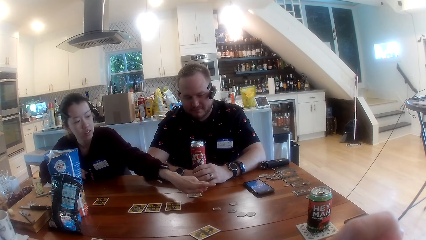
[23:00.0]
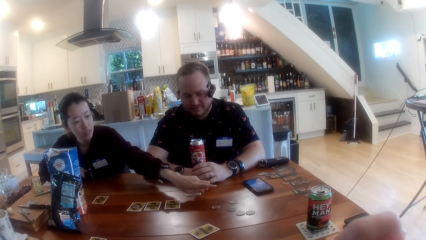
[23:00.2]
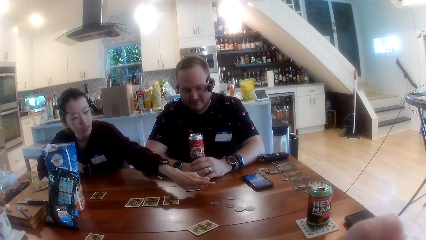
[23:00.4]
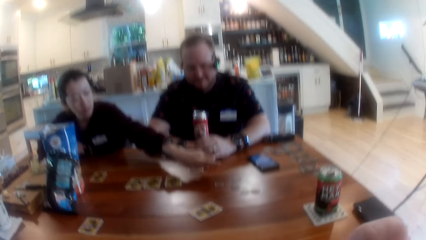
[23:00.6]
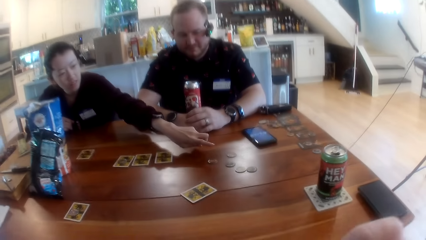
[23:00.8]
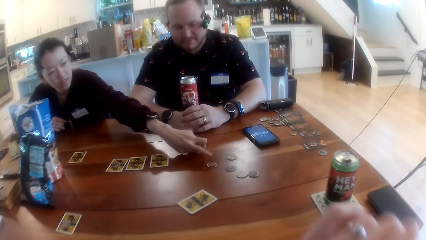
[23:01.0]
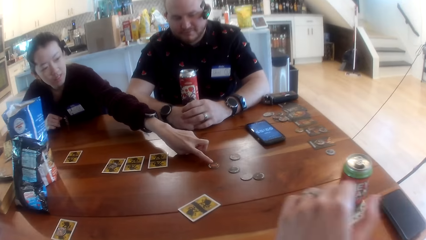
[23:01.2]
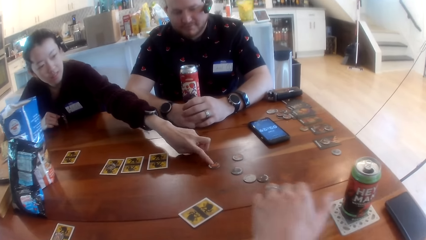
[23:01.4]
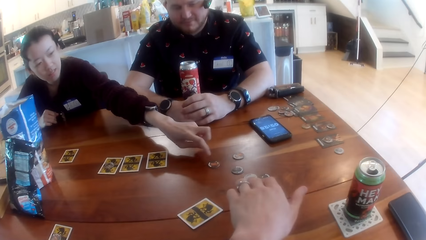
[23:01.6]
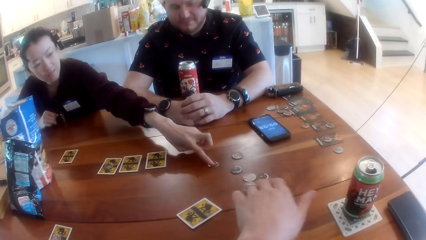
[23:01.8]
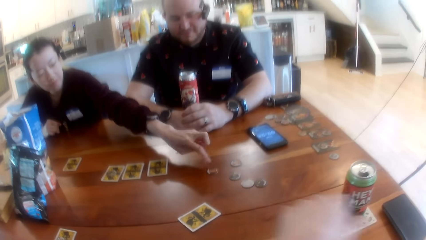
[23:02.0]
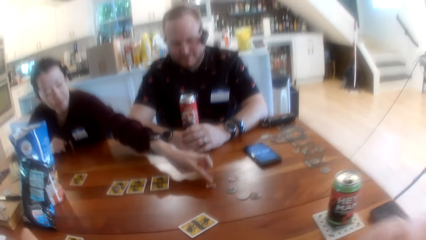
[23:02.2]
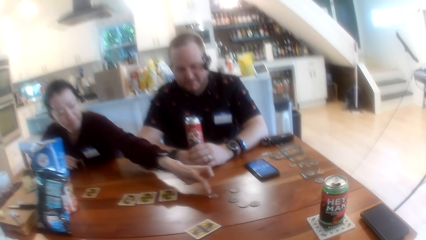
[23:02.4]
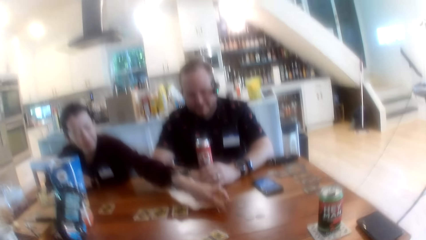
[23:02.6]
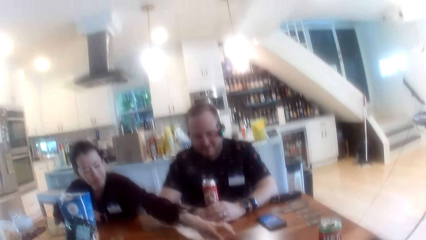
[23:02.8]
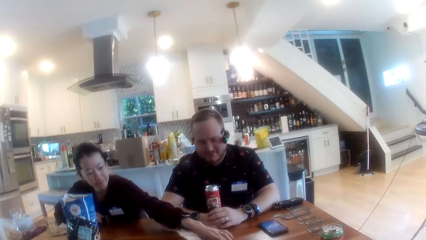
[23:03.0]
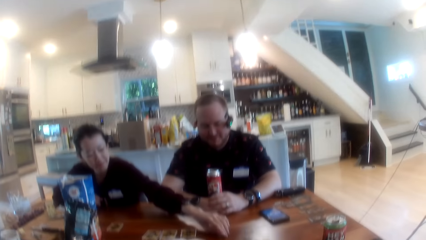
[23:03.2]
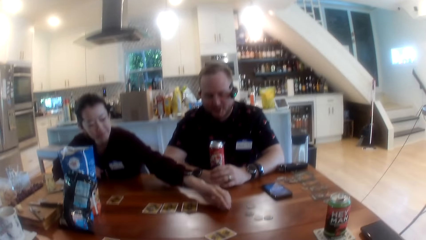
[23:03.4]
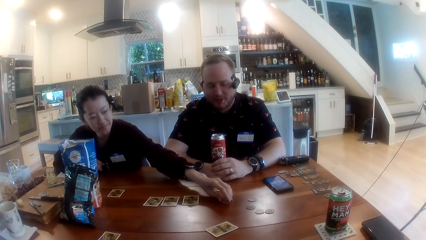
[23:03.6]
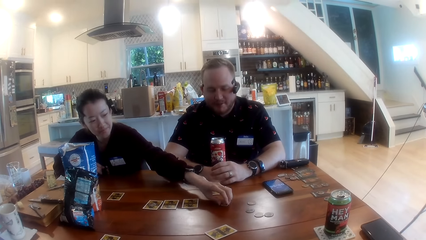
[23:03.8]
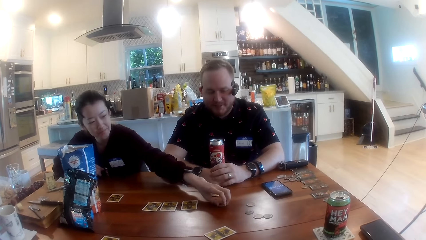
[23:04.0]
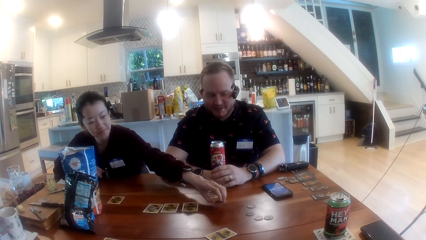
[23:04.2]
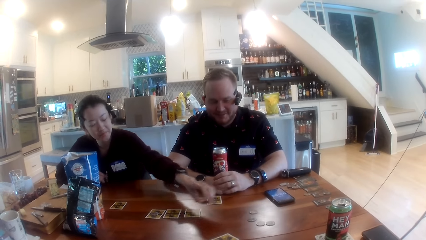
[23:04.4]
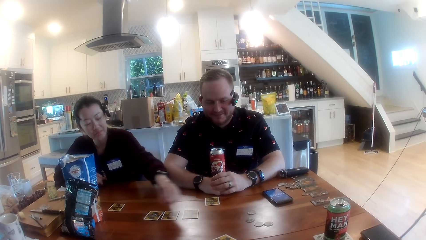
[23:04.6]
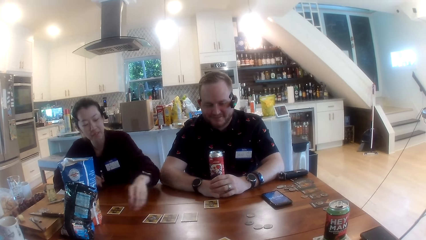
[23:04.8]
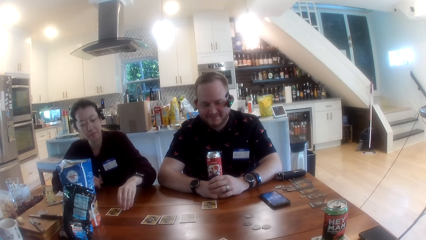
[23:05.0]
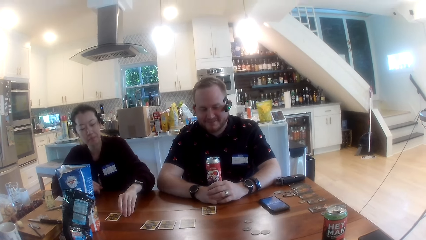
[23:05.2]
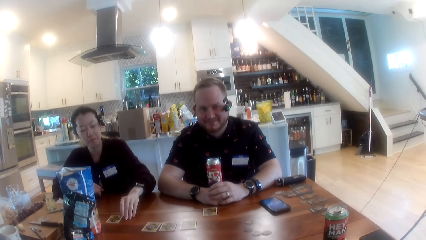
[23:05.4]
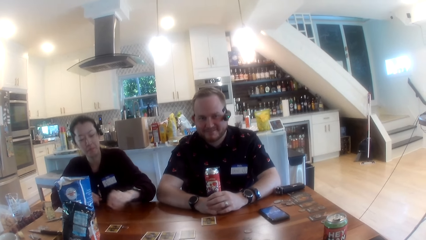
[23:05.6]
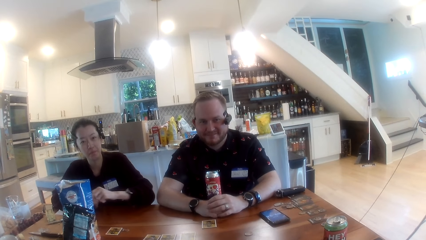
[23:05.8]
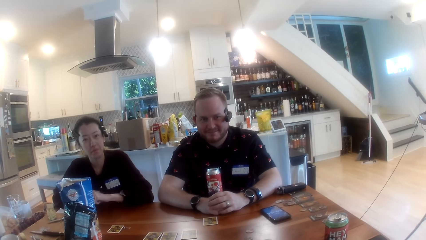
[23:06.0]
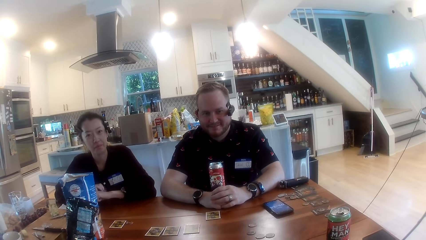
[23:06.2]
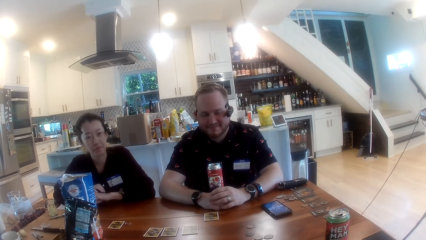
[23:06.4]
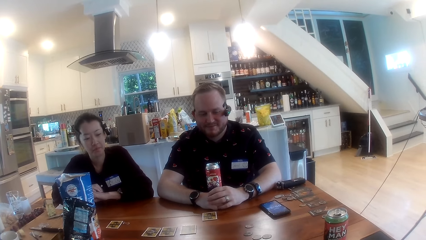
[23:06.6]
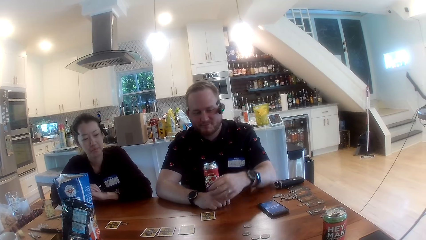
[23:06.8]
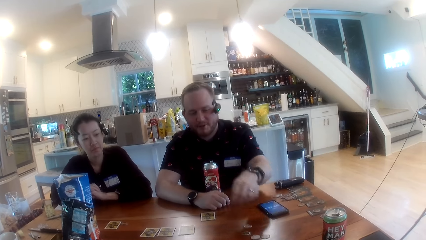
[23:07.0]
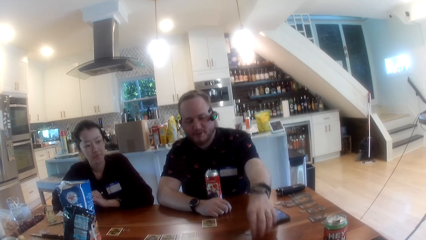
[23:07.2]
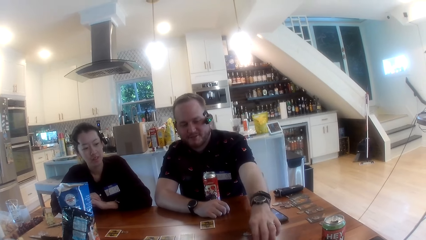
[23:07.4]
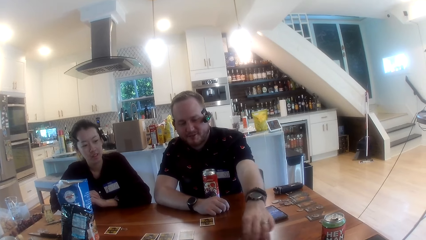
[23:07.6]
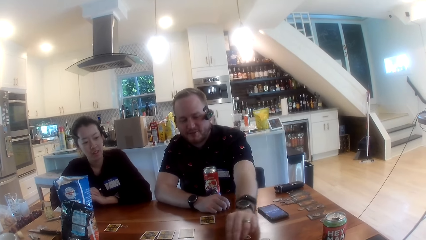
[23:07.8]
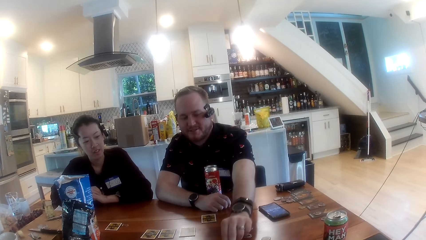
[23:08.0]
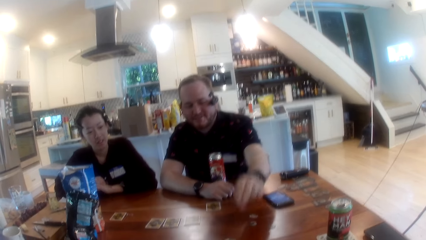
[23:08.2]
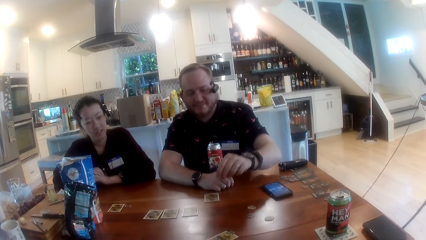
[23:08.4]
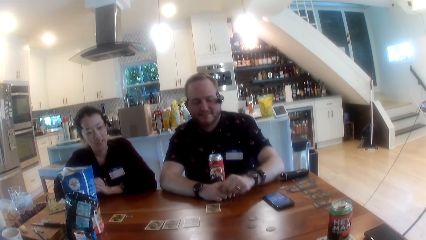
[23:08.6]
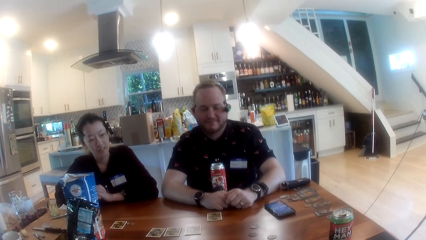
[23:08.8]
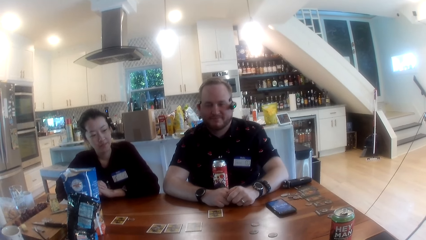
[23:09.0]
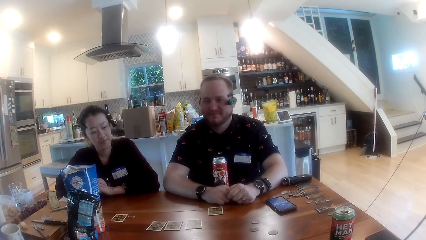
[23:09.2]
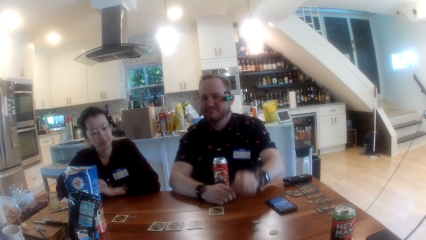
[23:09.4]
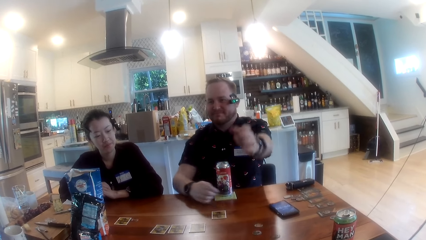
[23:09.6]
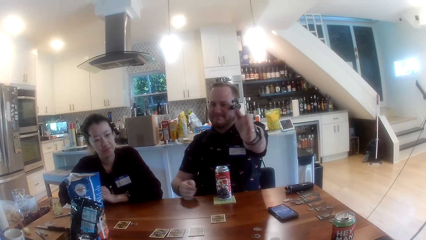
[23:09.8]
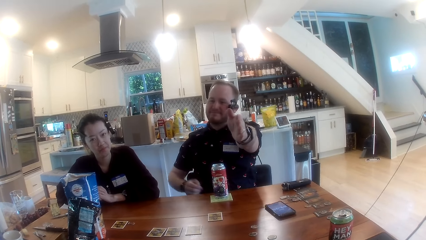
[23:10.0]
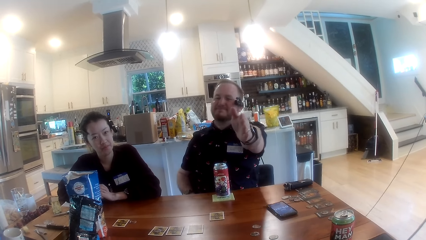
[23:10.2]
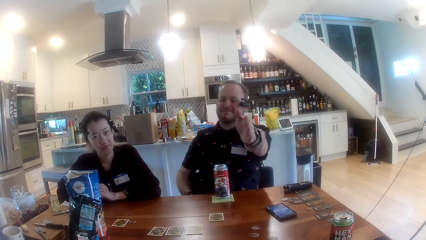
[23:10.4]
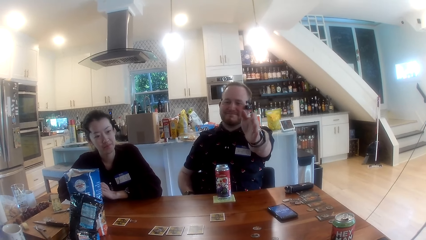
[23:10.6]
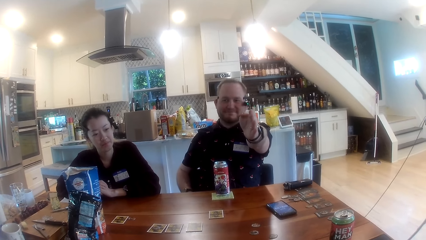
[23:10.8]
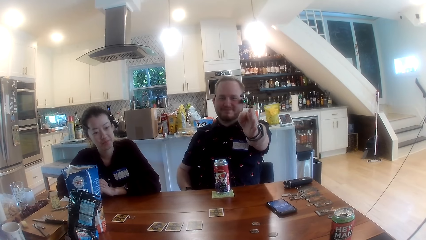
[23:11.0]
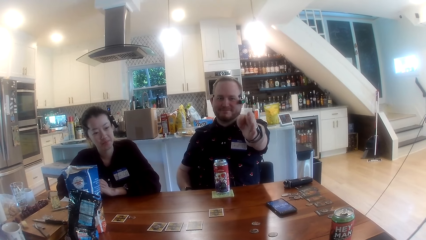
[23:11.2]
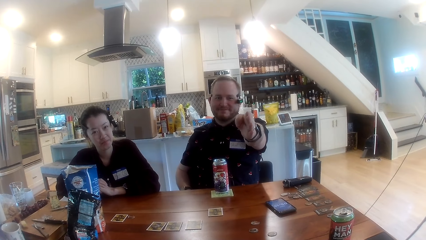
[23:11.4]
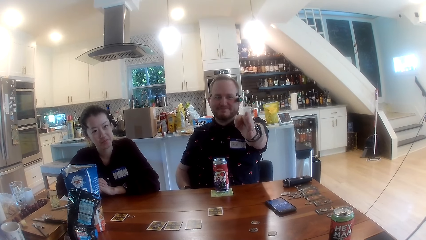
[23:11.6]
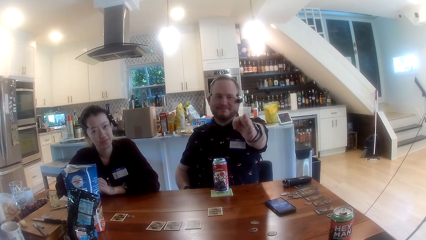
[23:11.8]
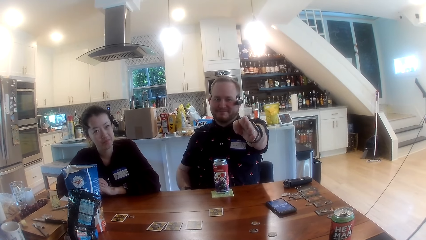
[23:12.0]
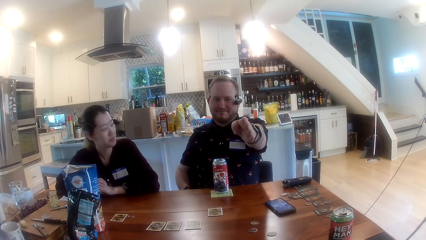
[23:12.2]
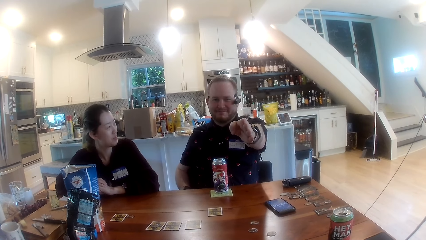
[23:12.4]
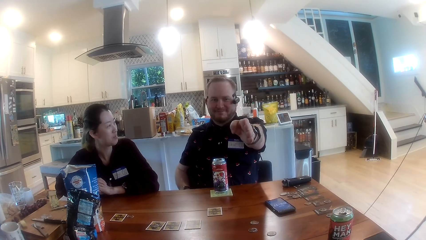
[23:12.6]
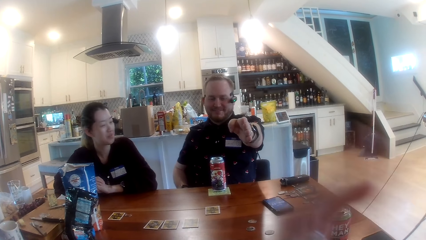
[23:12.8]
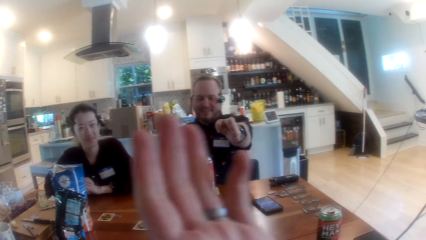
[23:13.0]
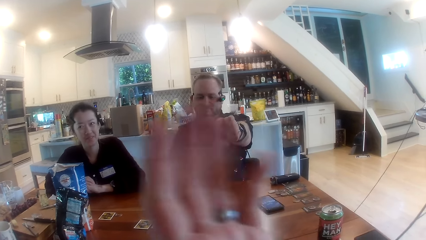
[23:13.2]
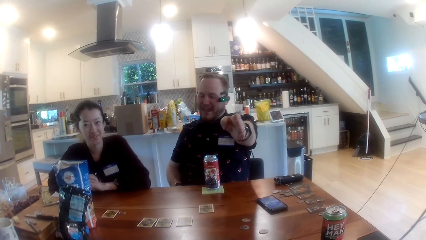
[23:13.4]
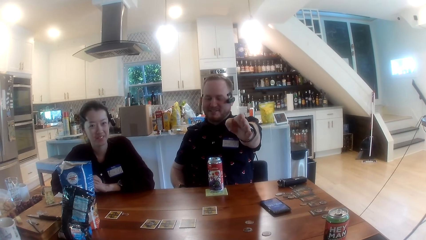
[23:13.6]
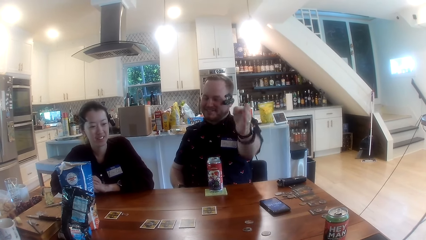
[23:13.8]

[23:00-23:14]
A woman touches a token on the table with her left index finger. The camera wearer looks around. The woman touches the token with her left index finger. She touches the token with her left index finger again. The woman takes the token from the table with her left hand. A man talks. The woman places the token on the table with her left hand. The man moves a token on the table with his right hand. The man plays.

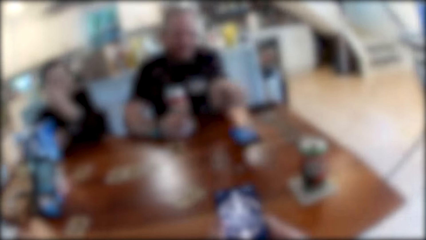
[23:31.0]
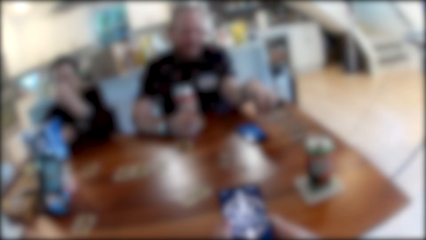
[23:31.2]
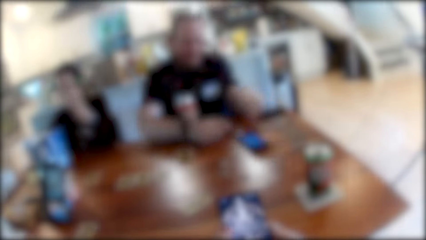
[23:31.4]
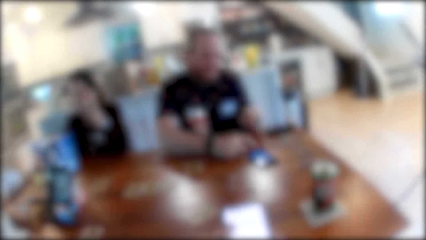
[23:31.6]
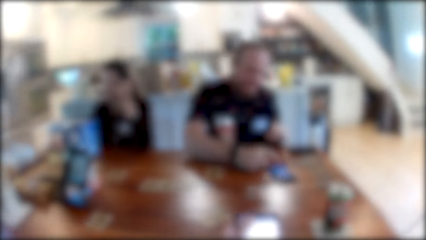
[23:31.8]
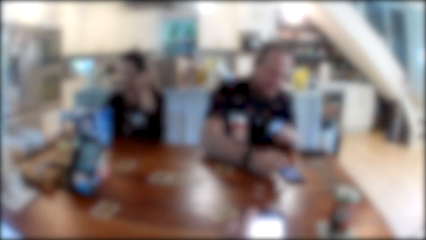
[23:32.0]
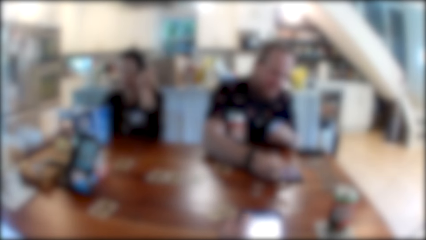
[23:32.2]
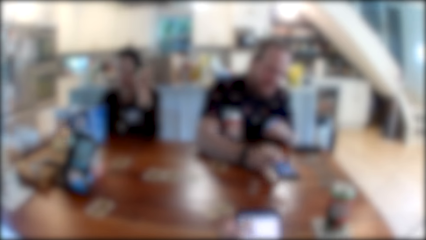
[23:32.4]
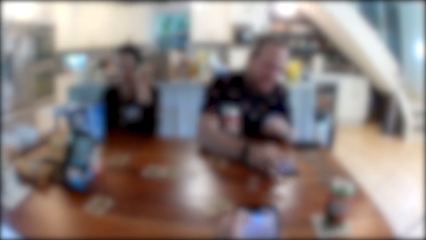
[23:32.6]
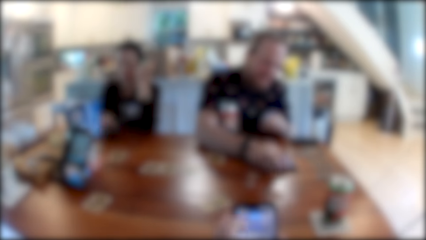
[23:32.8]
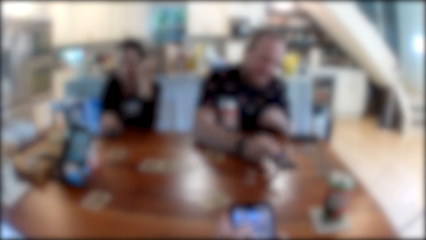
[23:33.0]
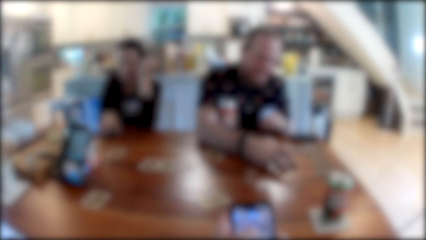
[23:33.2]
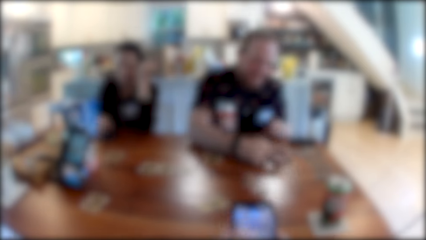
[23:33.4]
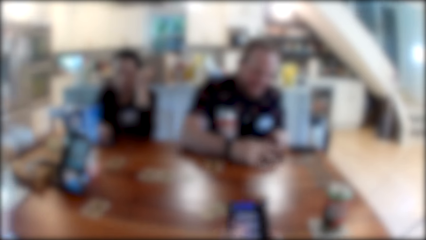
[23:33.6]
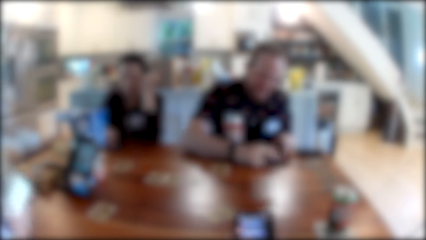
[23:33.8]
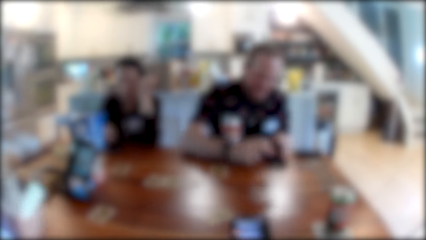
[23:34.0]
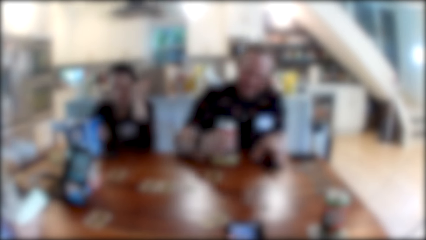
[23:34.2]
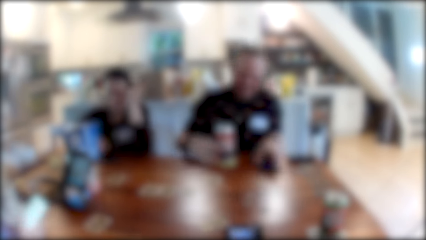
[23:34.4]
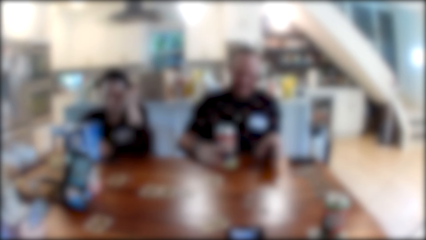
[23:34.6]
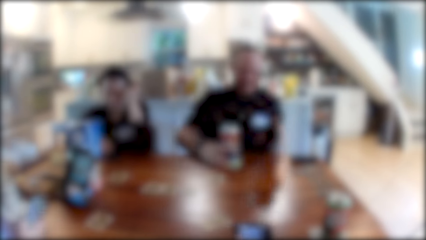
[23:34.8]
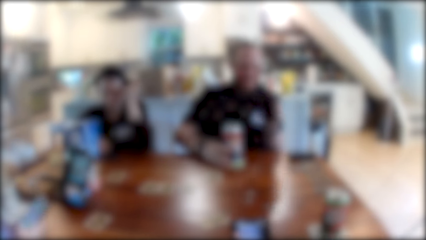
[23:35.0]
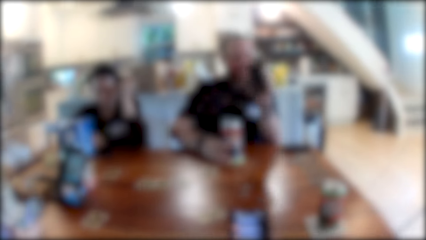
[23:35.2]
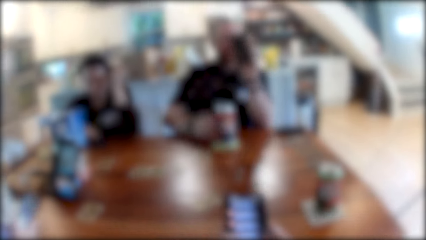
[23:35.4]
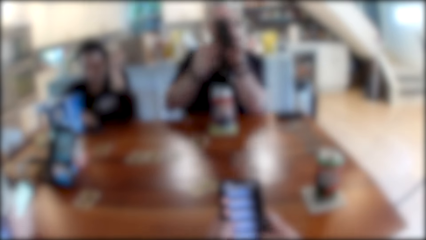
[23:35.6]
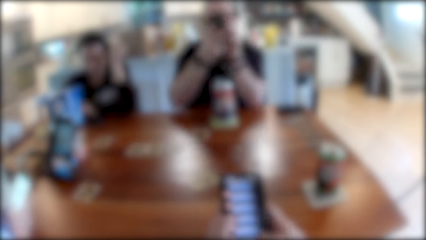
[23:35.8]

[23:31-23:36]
The camera wearer operates his phone with both hands. The man operates his phone on the table with his right hand. The woman takes her phone from the table with her right hand. The camera wearer talks. The woman puts her phone down on the table with her right hand. The man pulls his phone to himself with his right hand. Another woman operates her phone with her right hand. The man taps the screen of his phone on the table with his right hand, takes his phone from the table with his left hand, and pushes the canned drink on the table with his right hand.
